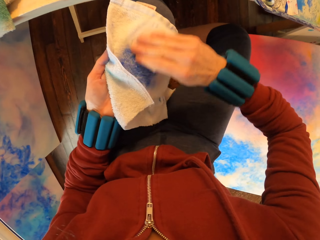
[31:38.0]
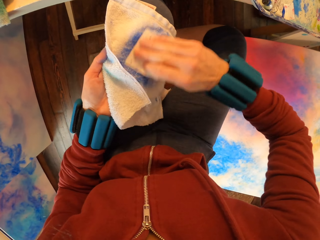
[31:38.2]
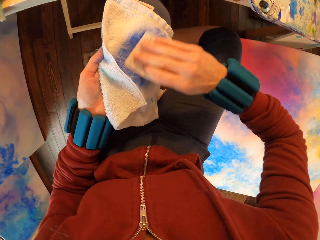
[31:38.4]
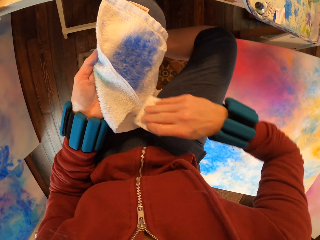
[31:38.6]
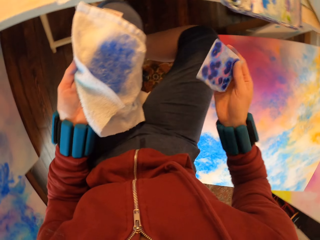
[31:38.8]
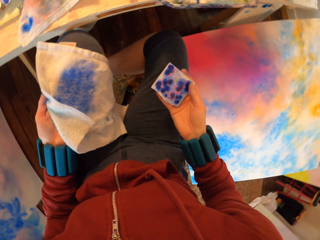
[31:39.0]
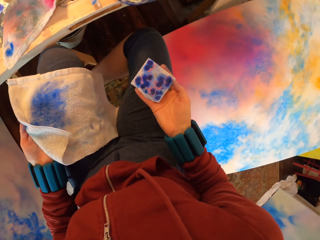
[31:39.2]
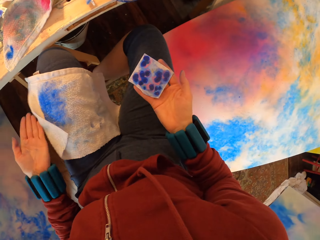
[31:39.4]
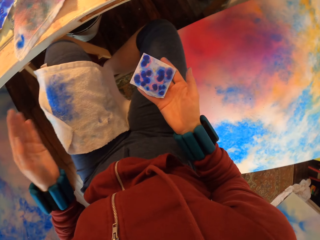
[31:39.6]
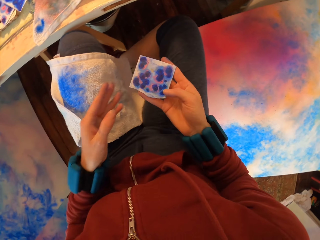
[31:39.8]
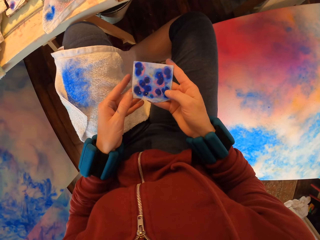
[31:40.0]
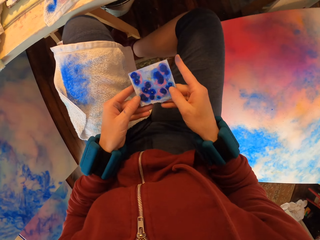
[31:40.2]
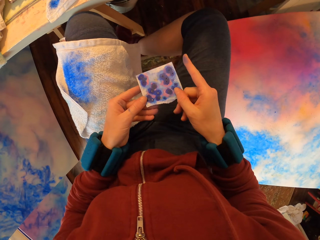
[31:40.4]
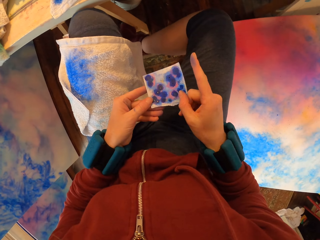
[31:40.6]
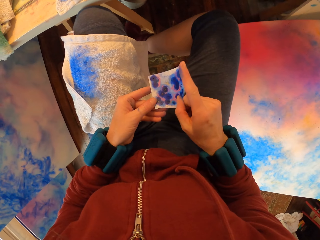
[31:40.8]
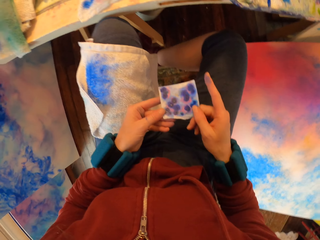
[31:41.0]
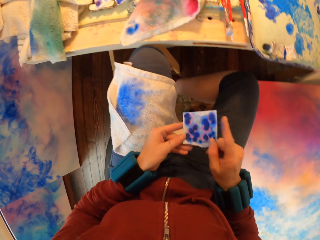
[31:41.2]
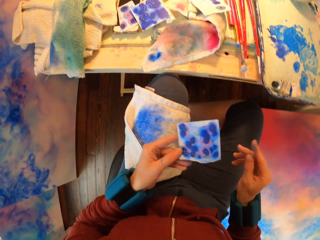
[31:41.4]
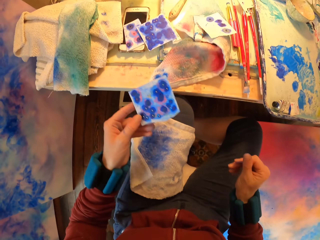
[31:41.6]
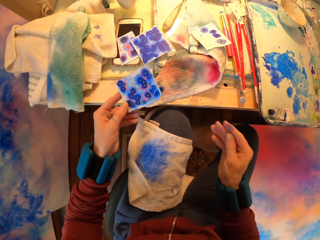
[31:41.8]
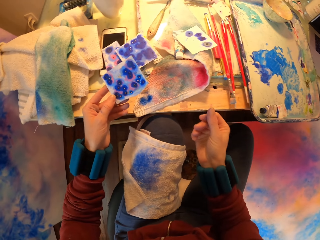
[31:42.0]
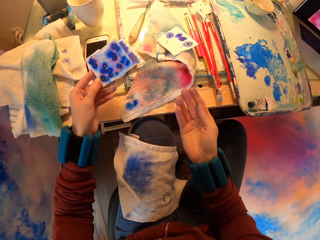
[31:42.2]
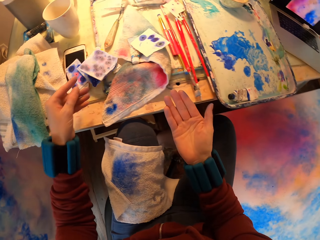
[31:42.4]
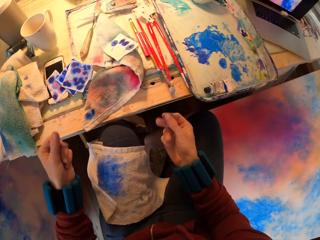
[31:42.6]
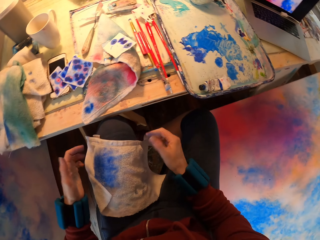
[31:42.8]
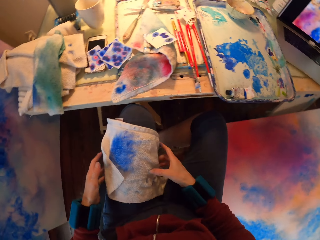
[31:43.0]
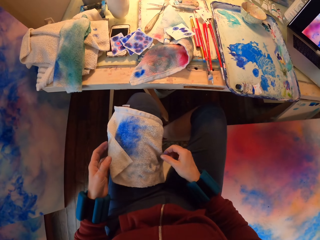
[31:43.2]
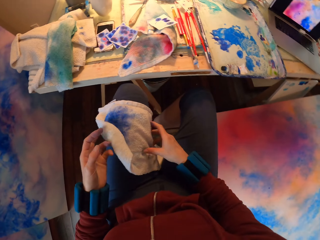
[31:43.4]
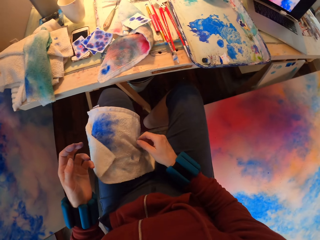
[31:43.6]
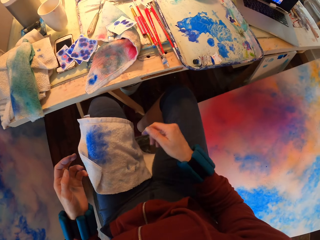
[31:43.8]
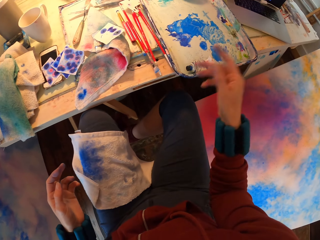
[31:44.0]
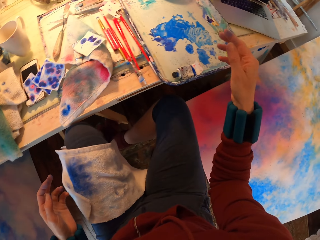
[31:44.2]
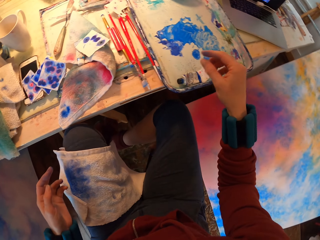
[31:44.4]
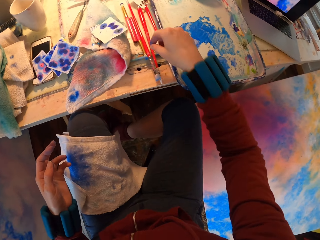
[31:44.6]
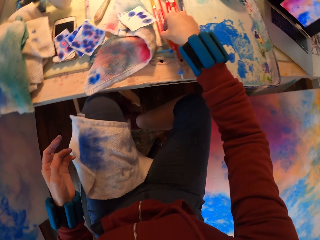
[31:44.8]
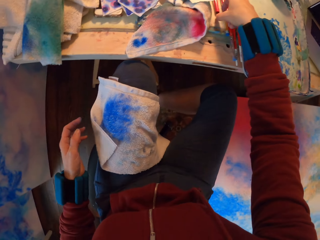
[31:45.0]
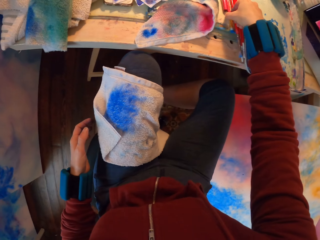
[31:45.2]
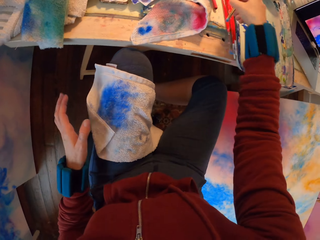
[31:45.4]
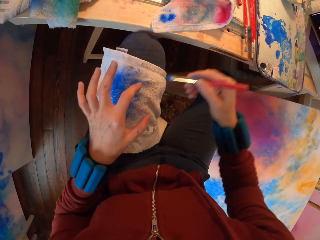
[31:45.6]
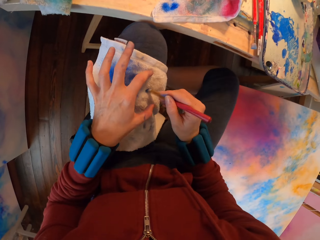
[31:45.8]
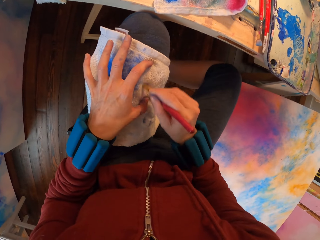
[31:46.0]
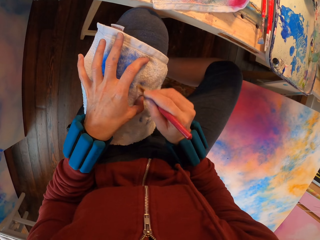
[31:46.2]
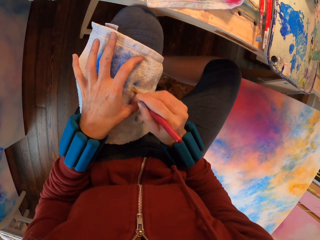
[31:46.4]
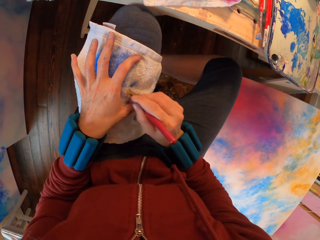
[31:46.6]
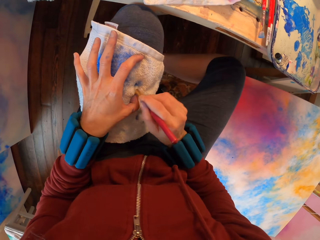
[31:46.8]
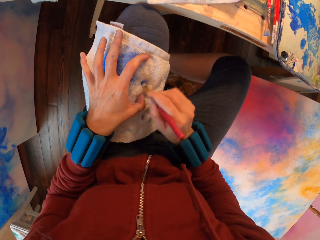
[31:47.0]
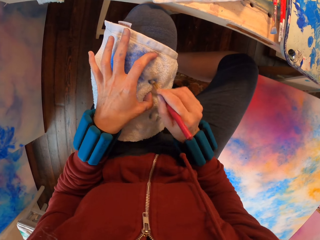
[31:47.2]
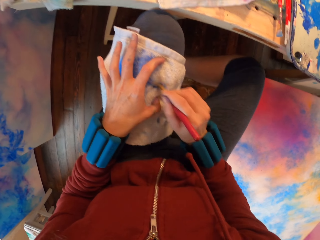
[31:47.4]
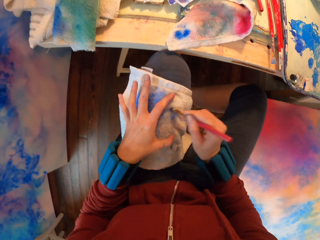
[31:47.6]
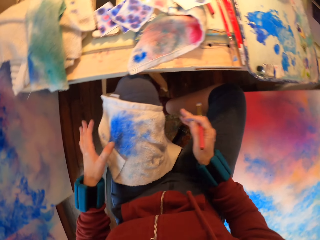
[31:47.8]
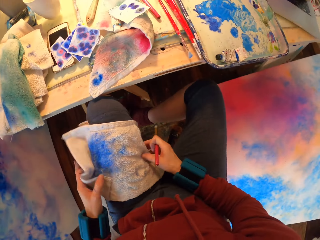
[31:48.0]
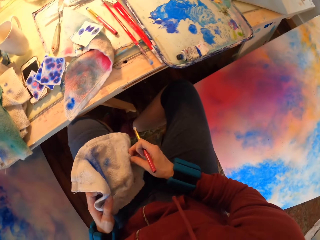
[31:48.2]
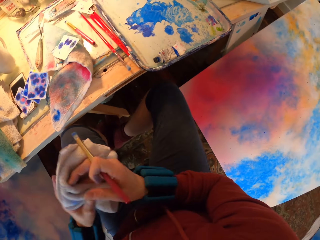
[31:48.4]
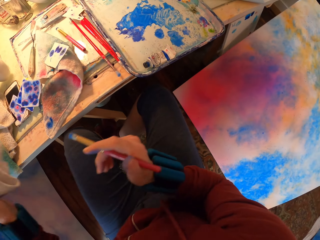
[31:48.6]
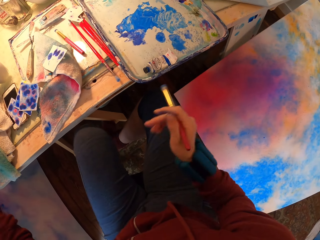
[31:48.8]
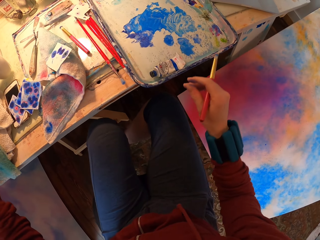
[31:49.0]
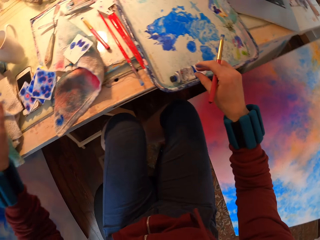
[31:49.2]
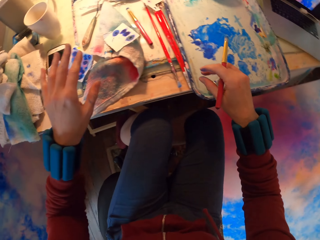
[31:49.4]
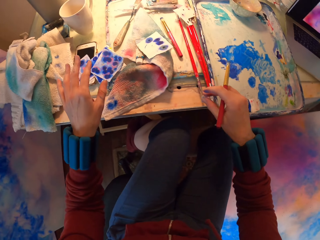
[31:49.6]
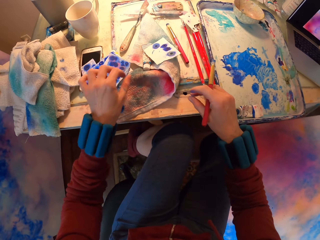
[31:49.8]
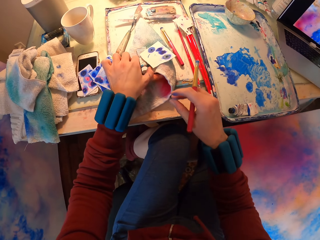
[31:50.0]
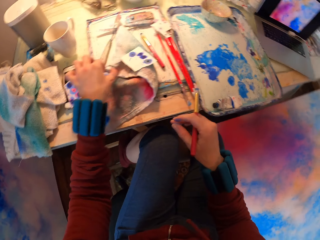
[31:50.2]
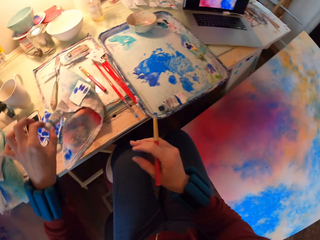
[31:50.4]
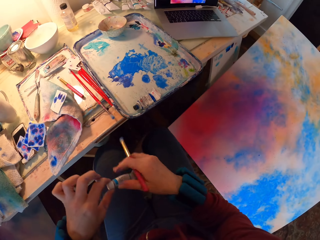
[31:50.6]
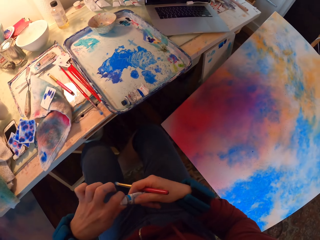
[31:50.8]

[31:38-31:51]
The camera wearer looks at the paper. They place the watercolor paper on the table. They pick up a brush on the table. They pick up the brush on the table again. They rub the brush on the towel. They place the cloth on the table.

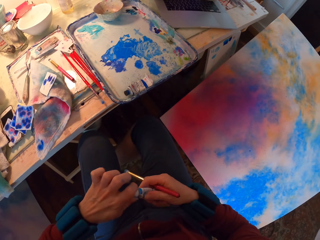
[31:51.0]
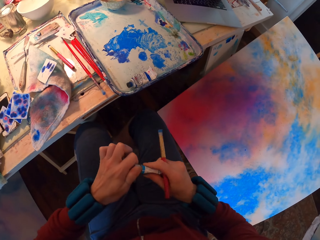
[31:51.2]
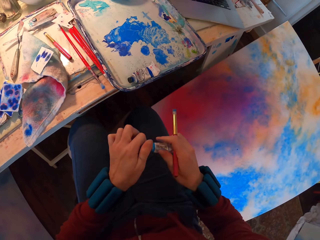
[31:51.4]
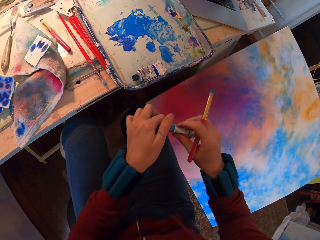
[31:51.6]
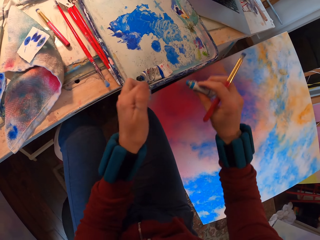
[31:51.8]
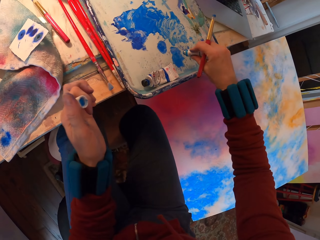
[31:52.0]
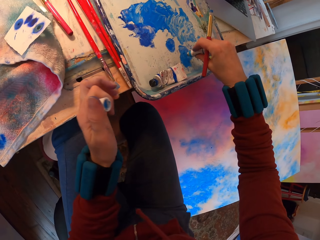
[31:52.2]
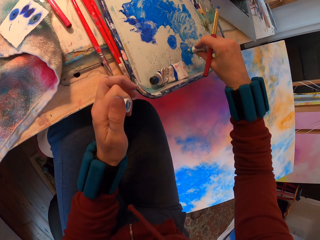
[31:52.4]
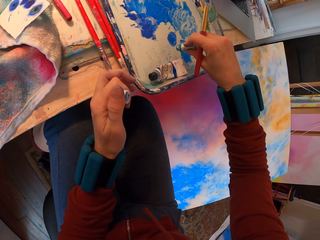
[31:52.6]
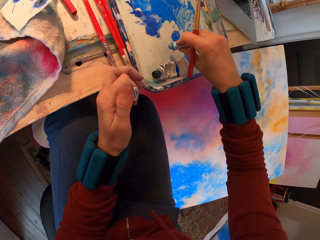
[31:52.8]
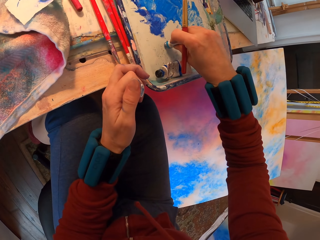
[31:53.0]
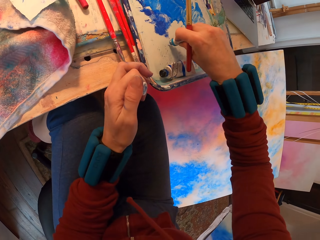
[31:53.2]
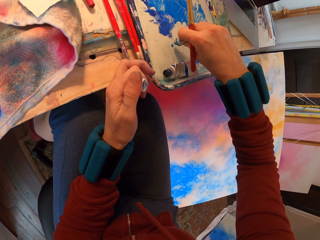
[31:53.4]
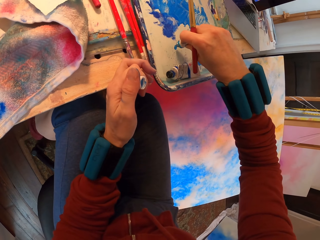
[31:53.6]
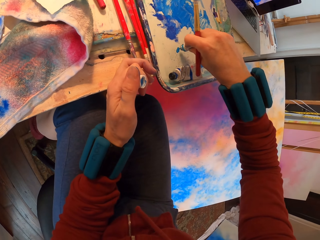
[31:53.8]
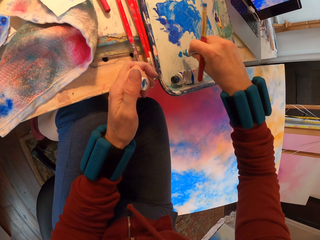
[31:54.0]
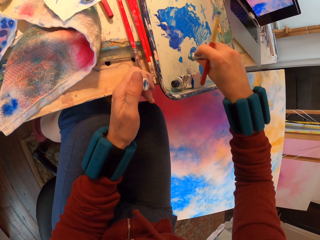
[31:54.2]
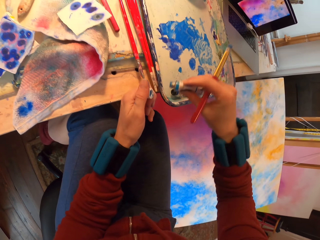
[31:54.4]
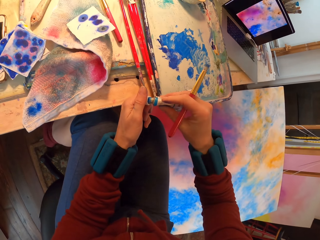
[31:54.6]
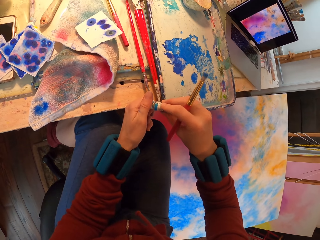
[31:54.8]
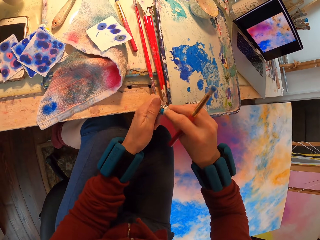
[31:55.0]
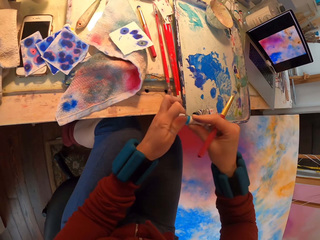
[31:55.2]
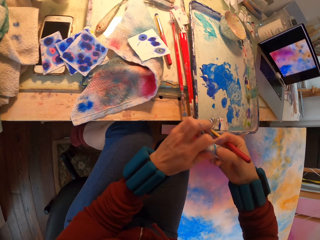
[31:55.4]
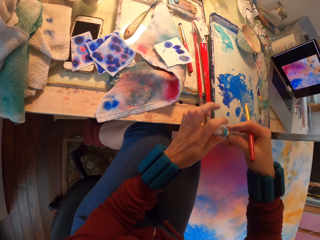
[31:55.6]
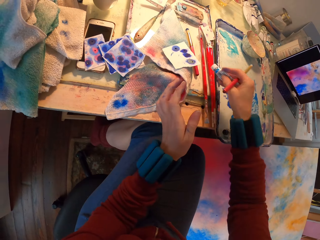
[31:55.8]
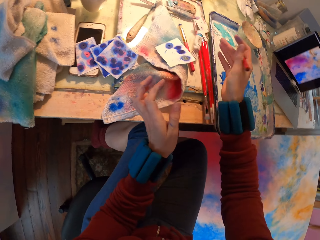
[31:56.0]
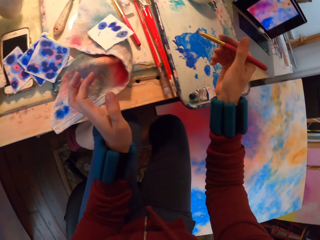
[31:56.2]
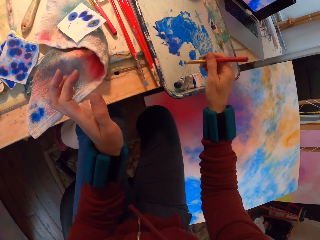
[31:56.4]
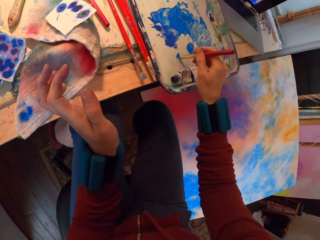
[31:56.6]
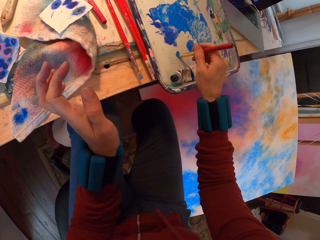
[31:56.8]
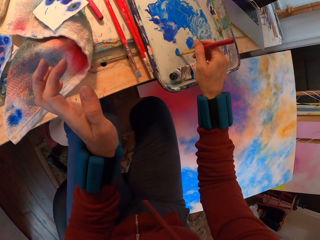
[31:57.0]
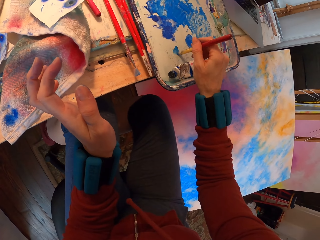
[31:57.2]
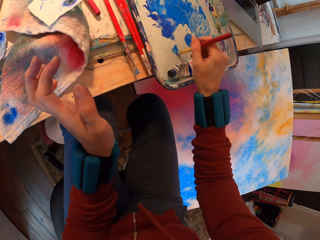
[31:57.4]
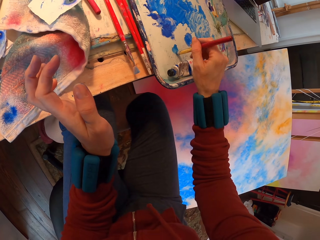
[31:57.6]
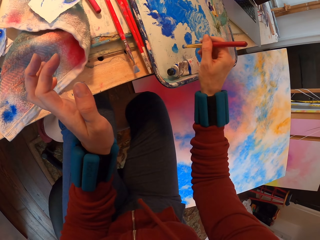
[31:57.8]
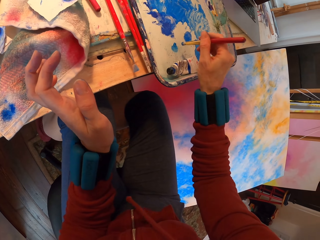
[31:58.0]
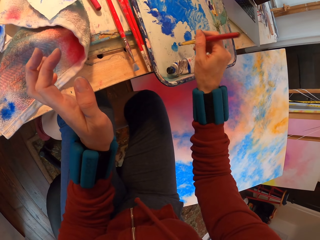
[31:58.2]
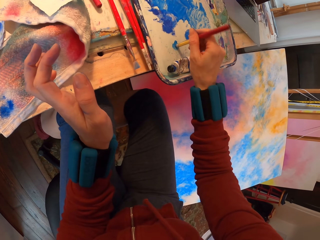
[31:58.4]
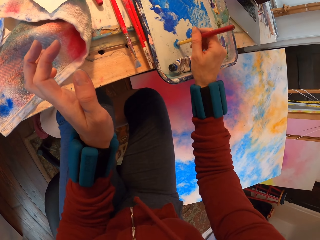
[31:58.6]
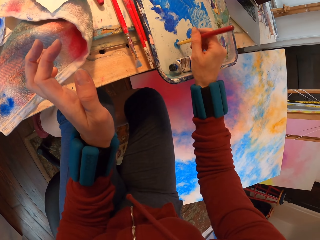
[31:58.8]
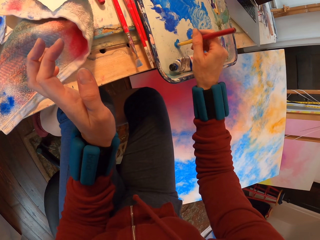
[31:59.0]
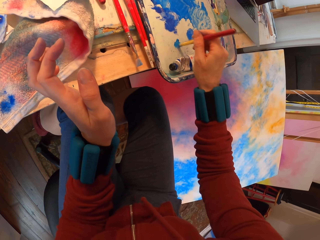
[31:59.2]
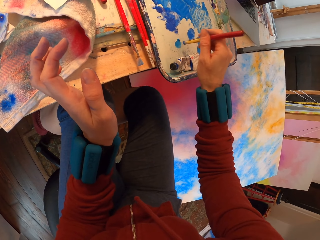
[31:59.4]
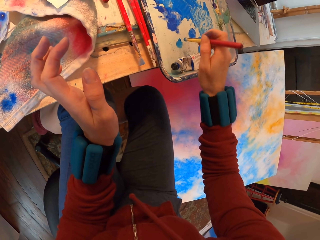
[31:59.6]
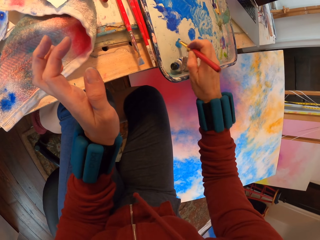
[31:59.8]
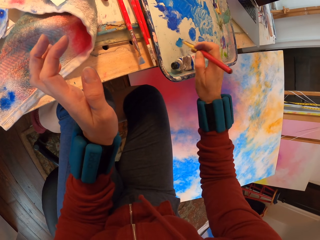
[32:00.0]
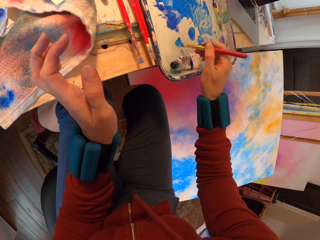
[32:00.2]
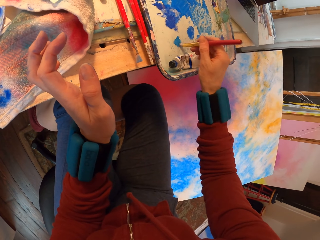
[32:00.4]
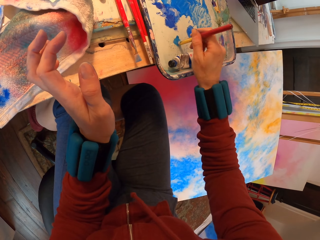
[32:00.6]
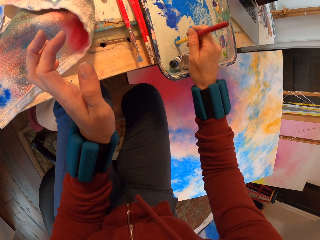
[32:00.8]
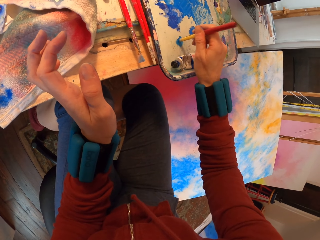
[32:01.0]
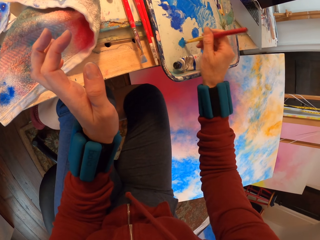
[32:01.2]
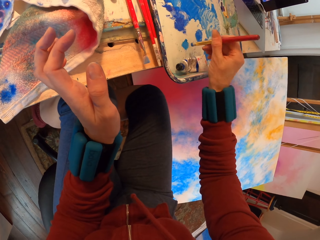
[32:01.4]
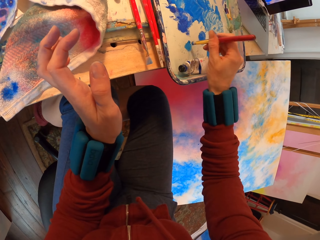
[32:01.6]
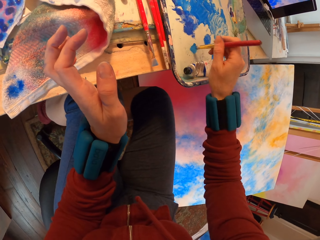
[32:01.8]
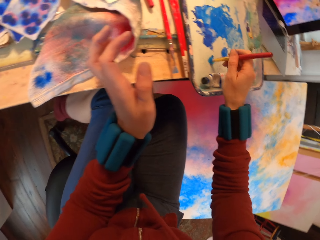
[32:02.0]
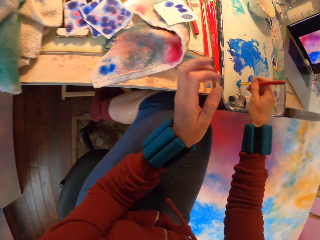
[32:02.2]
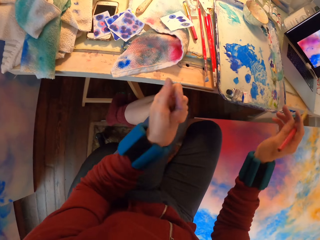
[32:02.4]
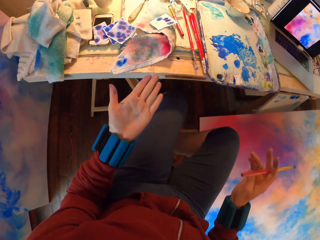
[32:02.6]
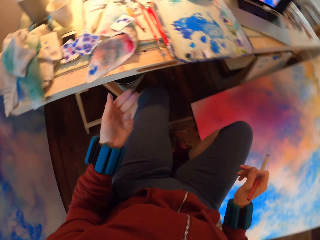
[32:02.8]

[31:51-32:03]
The camera wearer picks up the paint tube. They put paint in the tray. They place the paint tube on the table. They rub the paint with the brush. They paint the tray.
